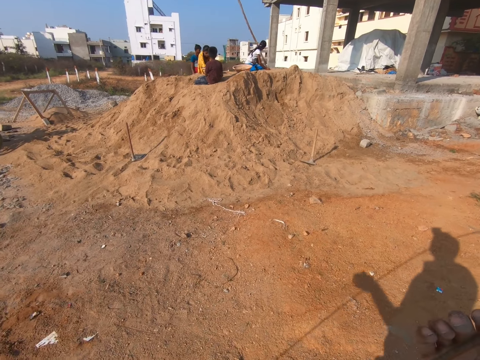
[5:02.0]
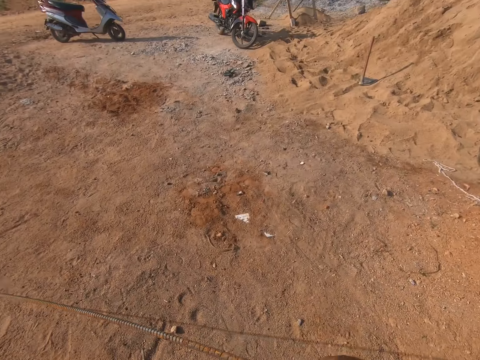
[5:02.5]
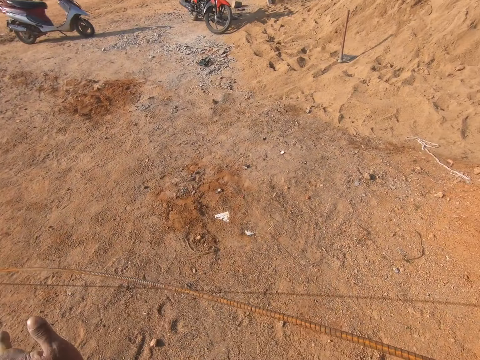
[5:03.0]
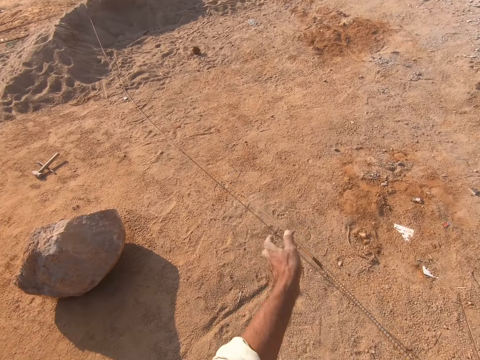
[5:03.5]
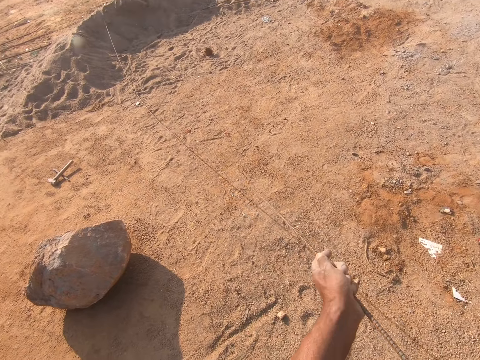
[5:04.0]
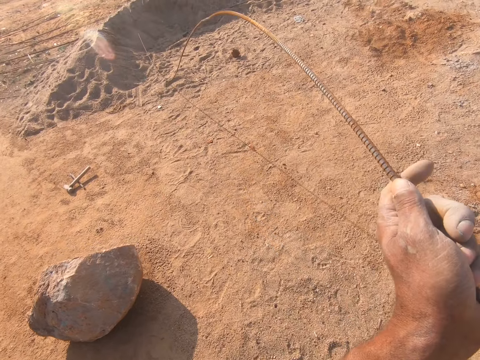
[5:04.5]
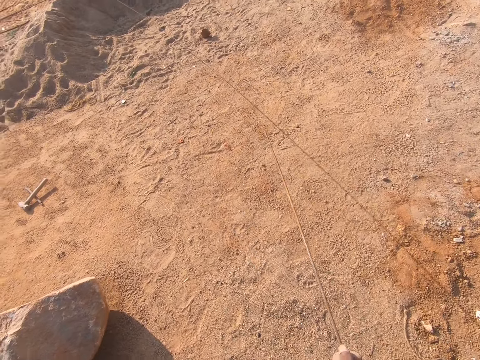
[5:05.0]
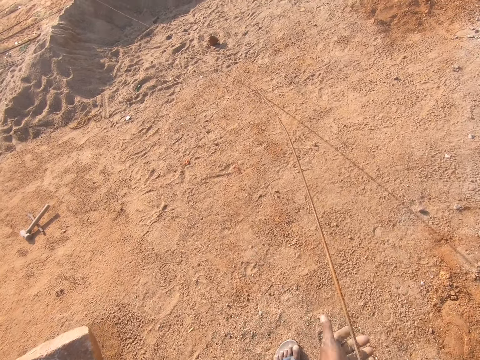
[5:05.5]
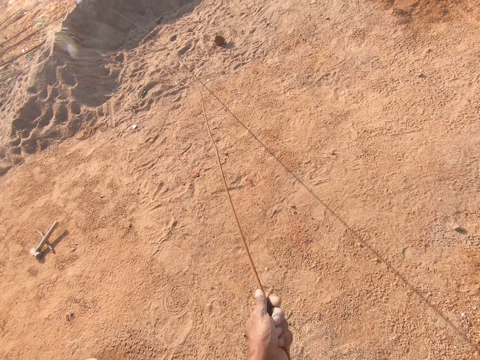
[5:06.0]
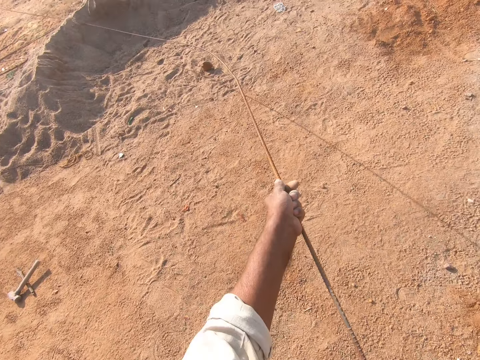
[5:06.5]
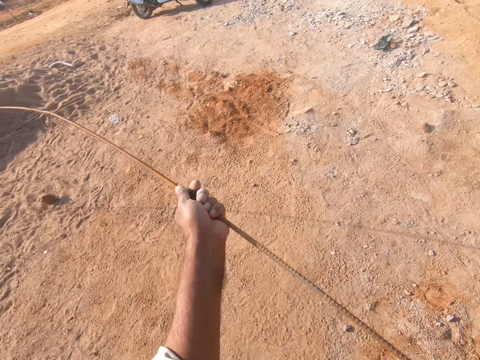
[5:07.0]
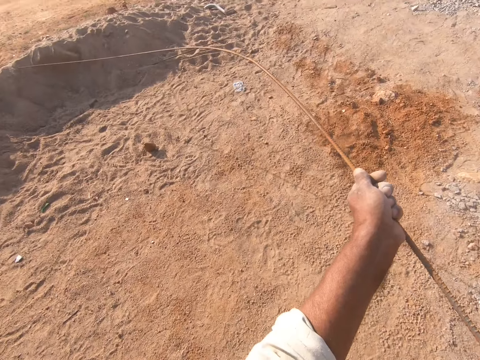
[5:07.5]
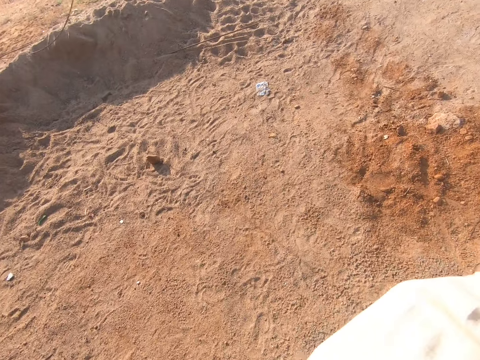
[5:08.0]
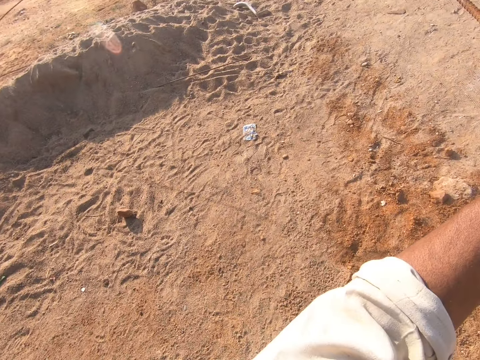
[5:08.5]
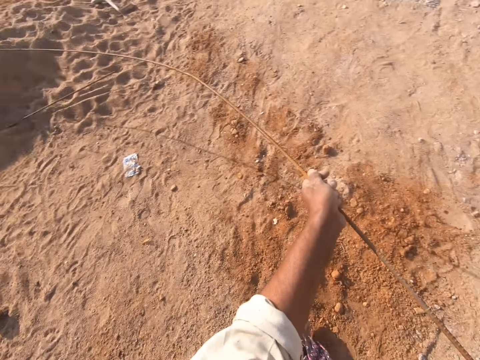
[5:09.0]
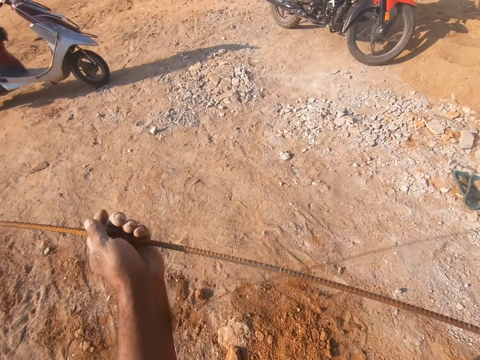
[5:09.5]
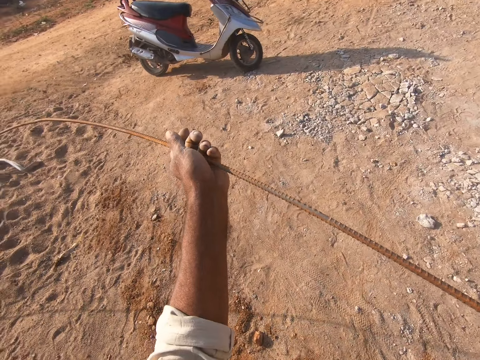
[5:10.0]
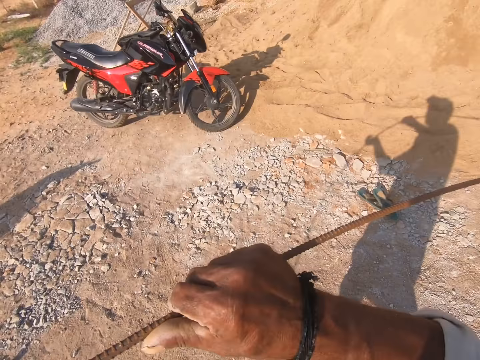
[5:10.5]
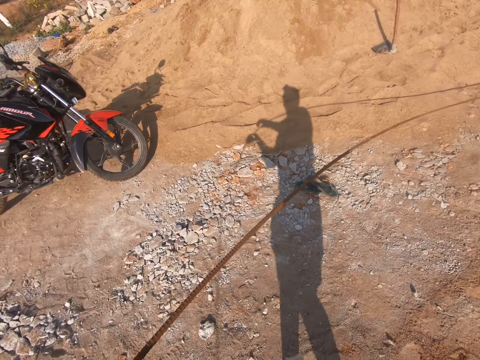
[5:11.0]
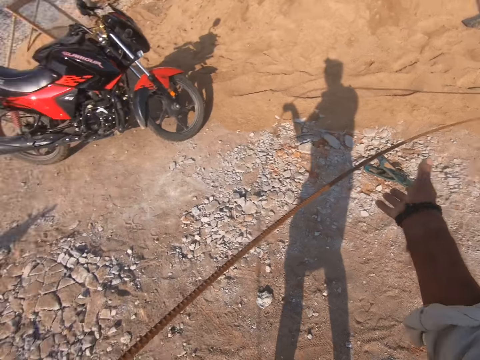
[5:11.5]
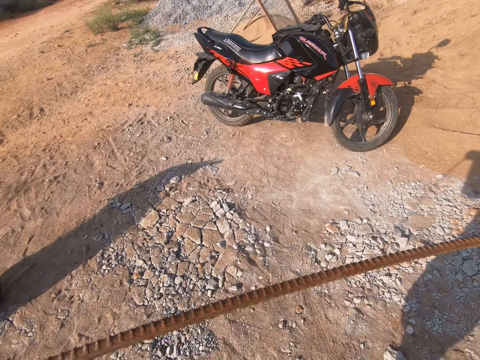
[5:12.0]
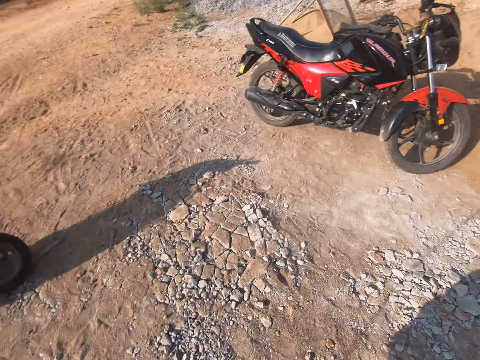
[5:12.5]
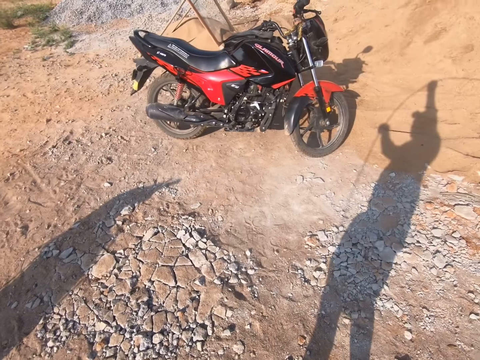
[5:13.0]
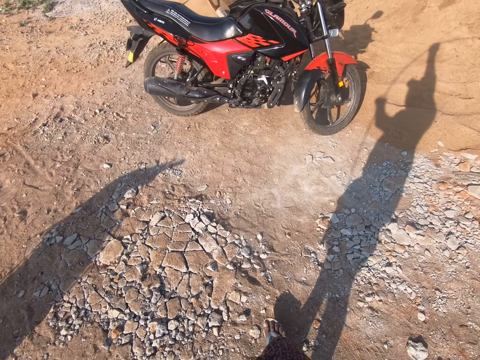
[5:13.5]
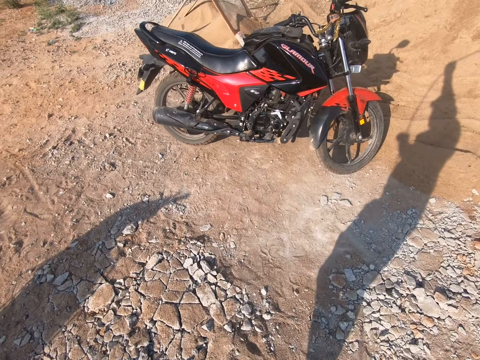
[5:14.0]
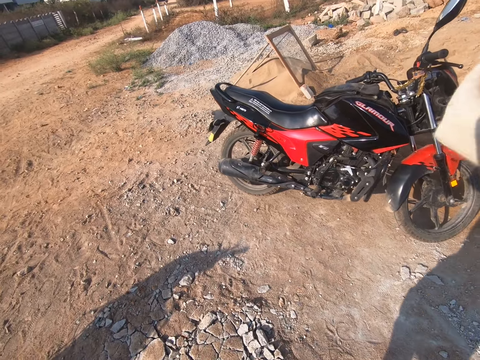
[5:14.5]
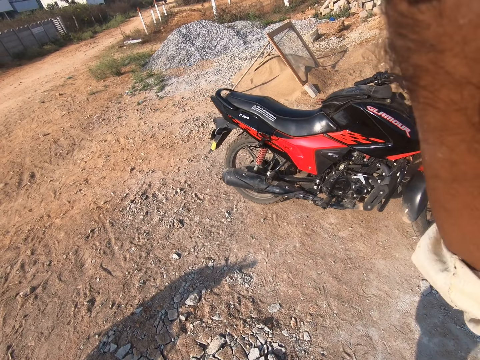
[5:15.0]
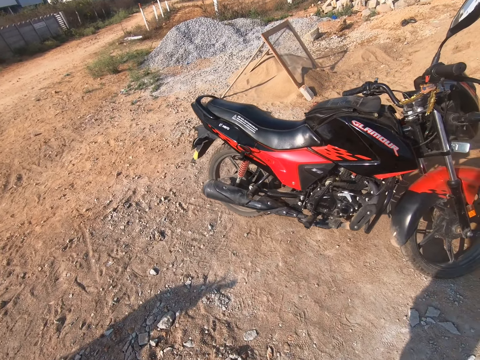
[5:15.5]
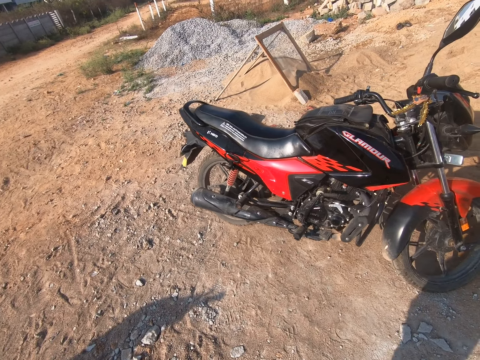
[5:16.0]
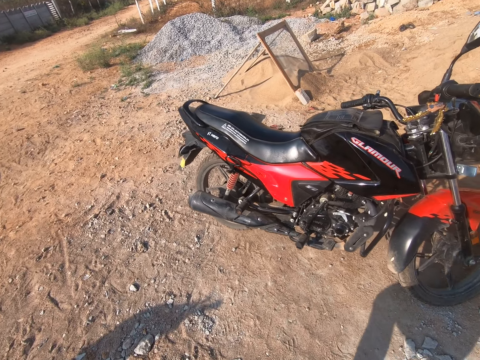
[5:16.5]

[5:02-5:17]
The camera wearer looks around the construction site. He pulls the metal. He moves the steel rod on the ground. He moves the metal. He looks at the metal. He moves his hand. He lifts the metal. He walks around the construction site.

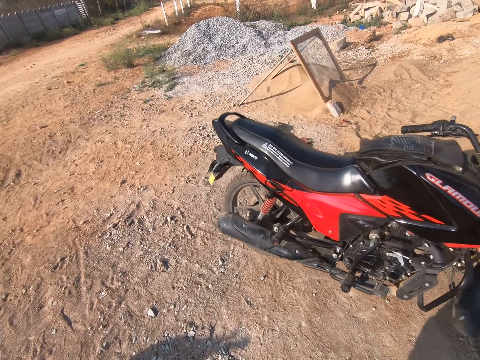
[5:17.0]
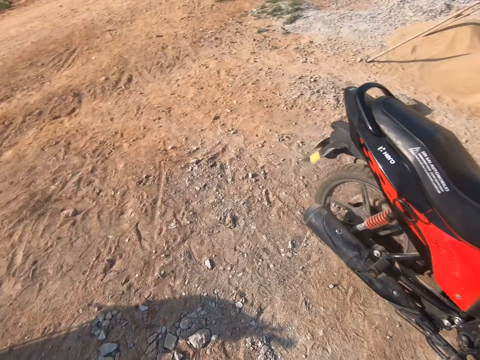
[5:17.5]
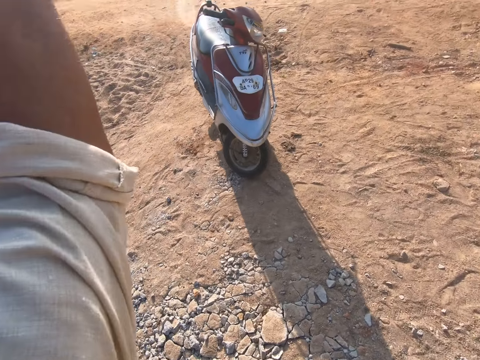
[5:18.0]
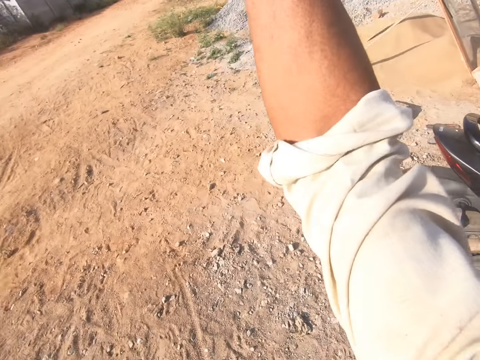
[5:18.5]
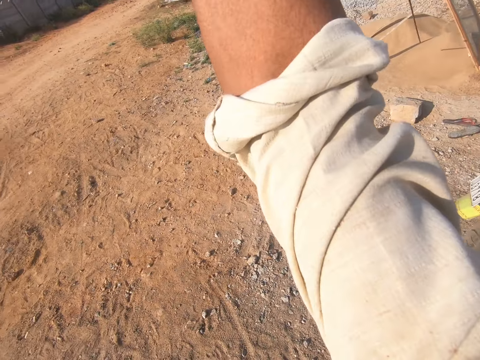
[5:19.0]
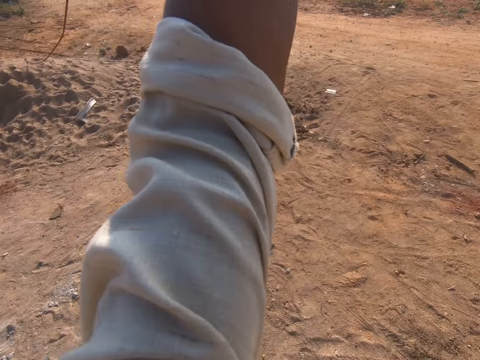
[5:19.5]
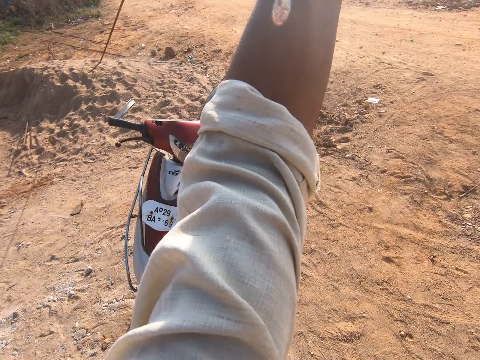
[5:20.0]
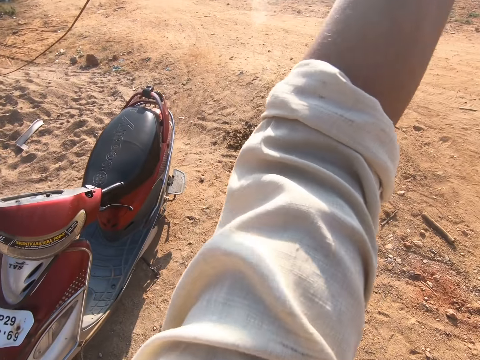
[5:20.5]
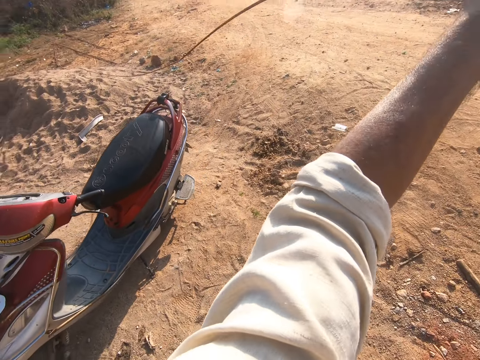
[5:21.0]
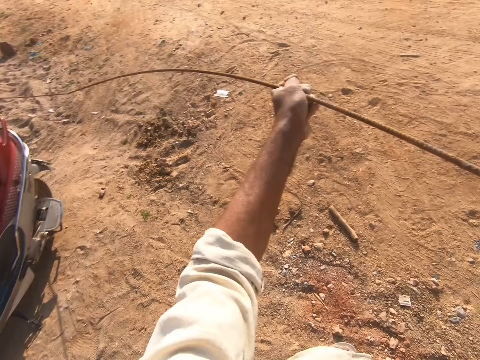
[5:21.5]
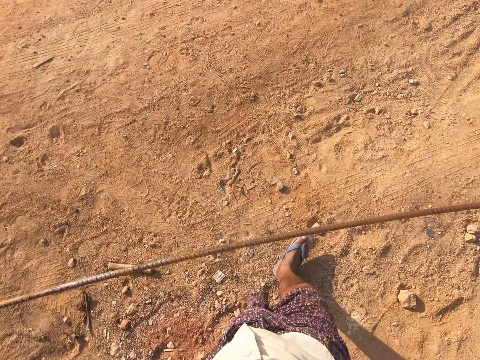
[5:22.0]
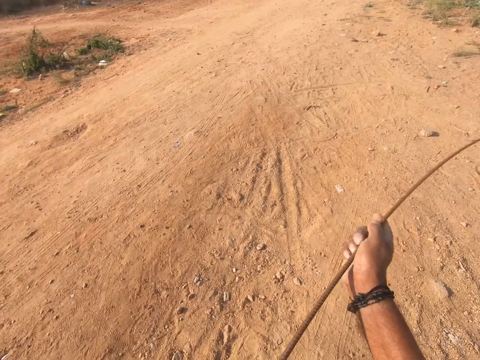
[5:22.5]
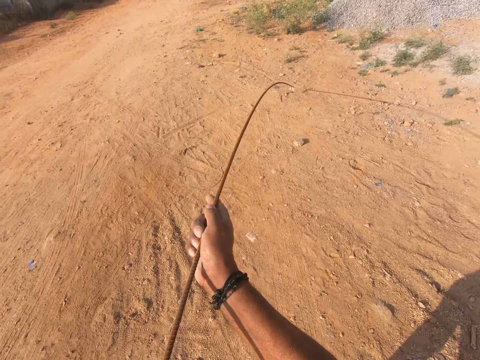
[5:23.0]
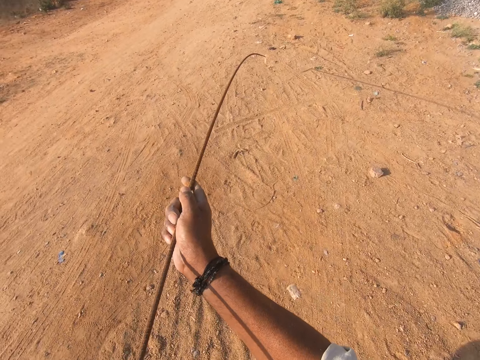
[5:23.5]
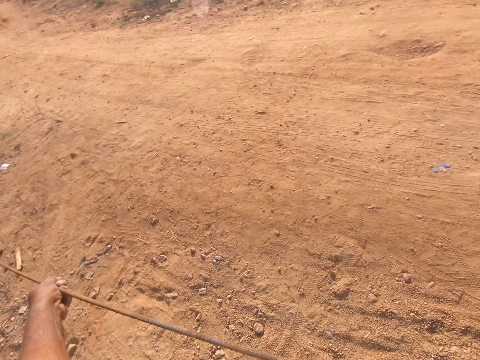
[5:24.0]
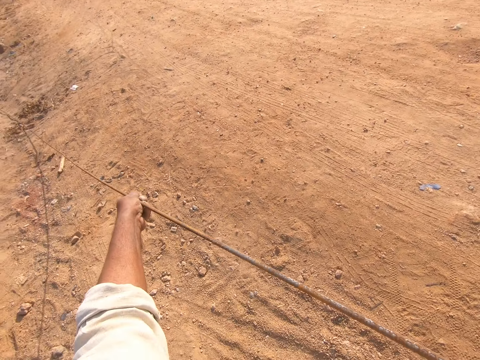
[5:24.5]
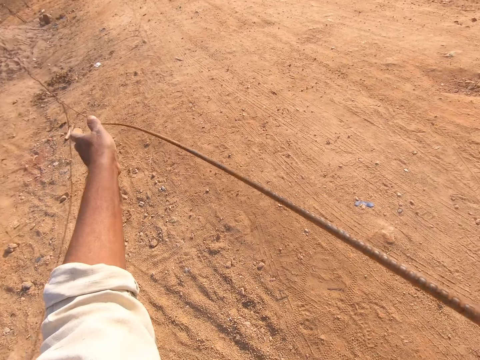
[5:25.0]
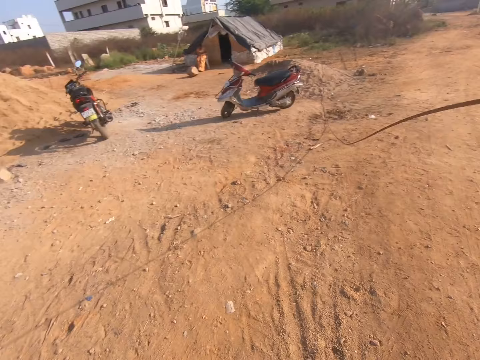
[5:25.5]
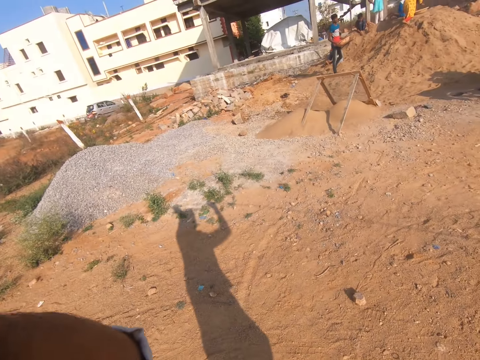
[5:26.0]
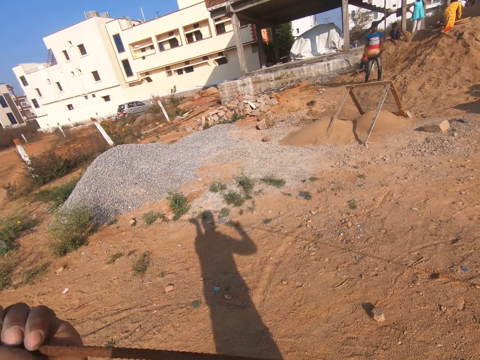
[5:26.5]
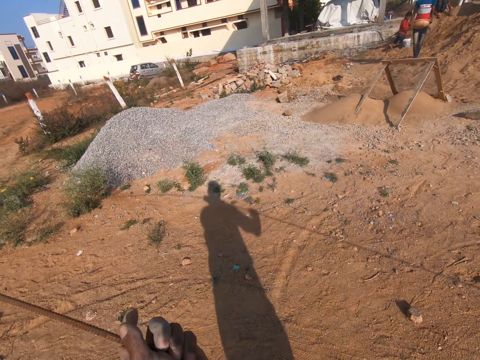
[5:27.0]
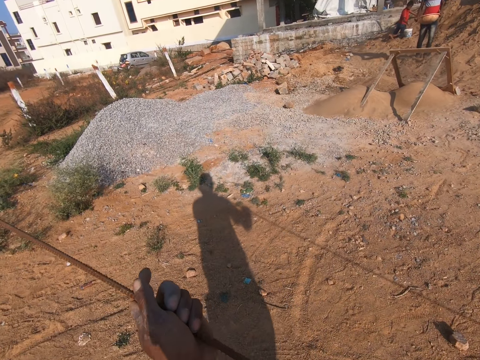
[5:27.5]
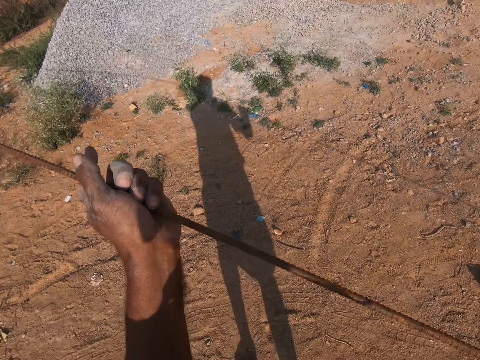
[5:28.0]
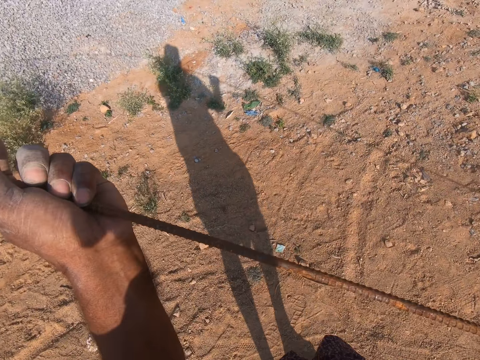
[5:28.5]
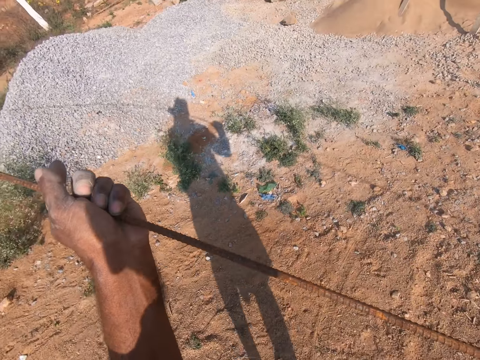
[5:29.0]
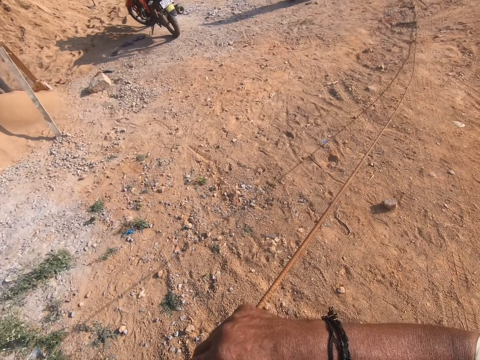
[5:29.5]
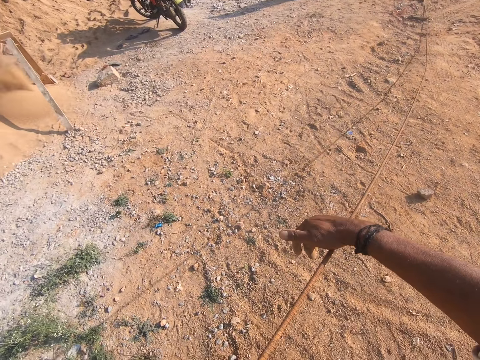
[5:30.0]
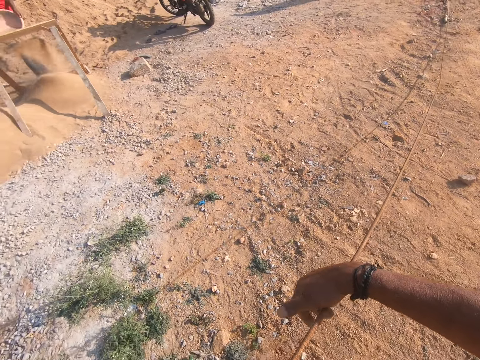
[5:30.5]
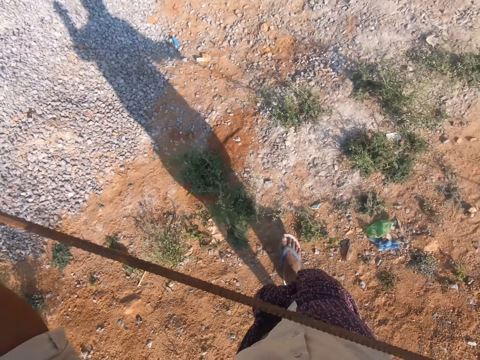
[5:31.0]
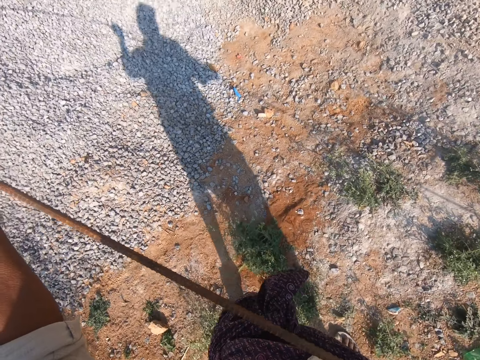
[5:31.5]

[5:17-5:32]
The camera wearer looks around the construction site. He puts down his hand. He pulls the metal. He looks around the construction site. He drags the metal. He looks at the metal.
